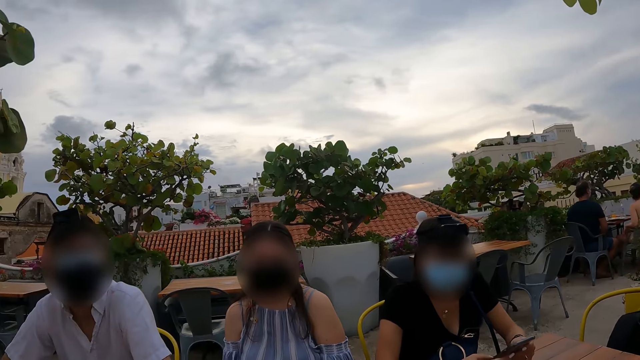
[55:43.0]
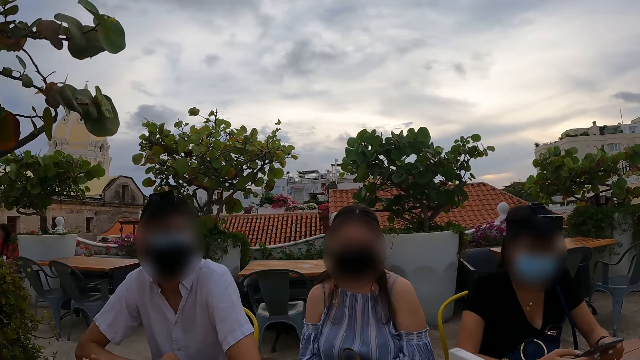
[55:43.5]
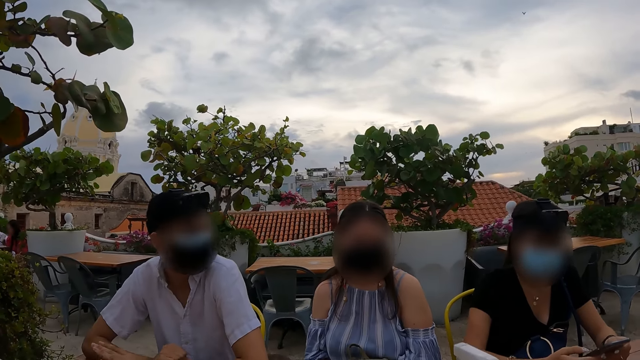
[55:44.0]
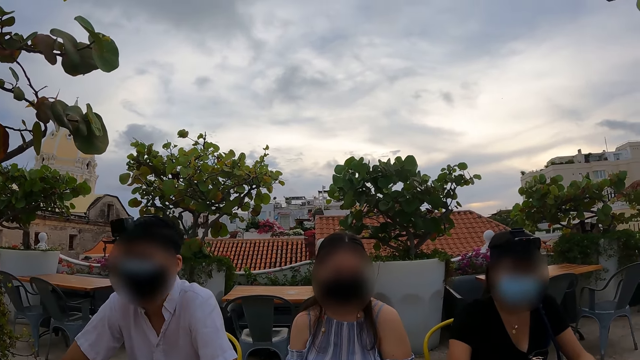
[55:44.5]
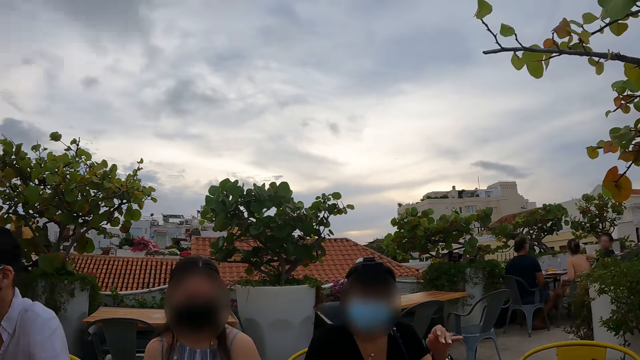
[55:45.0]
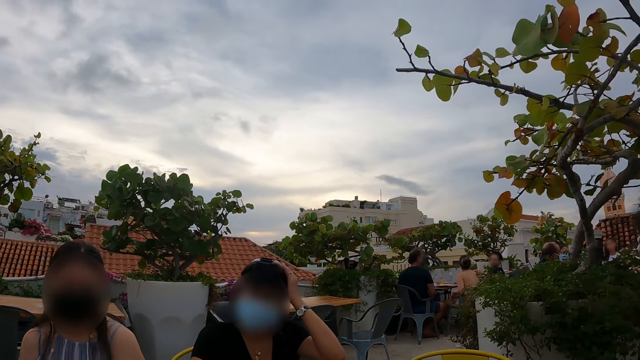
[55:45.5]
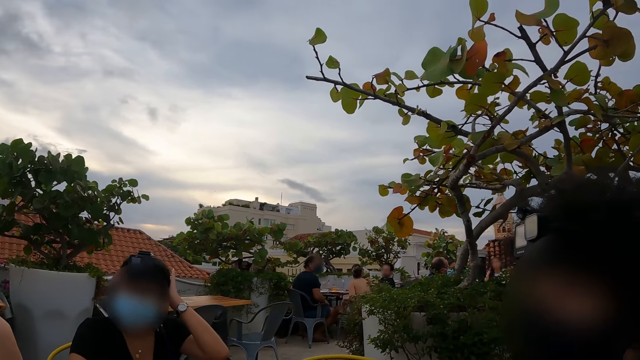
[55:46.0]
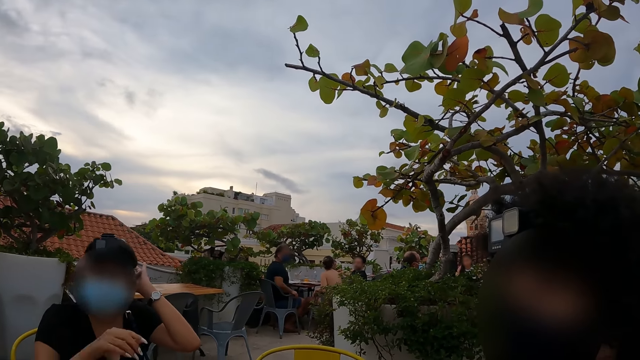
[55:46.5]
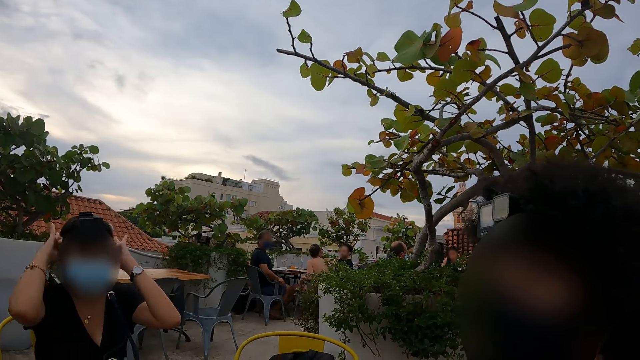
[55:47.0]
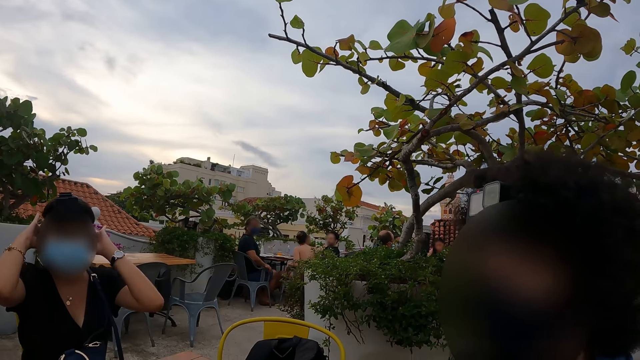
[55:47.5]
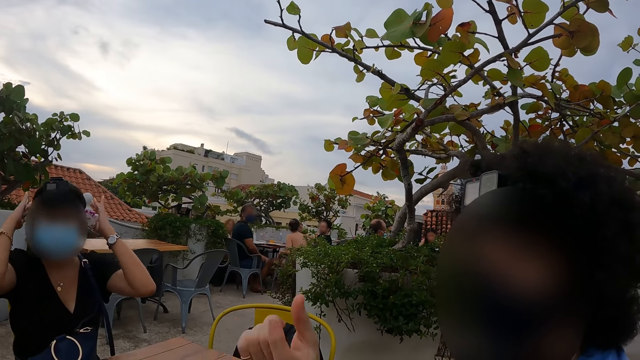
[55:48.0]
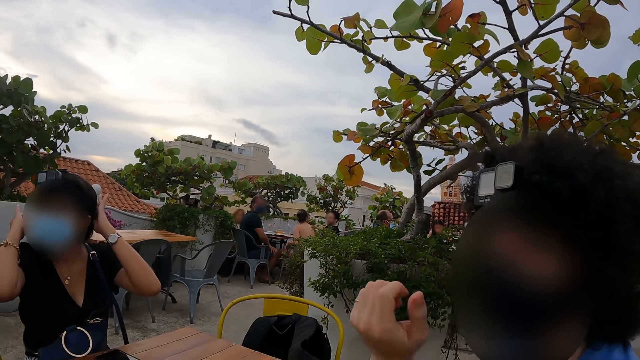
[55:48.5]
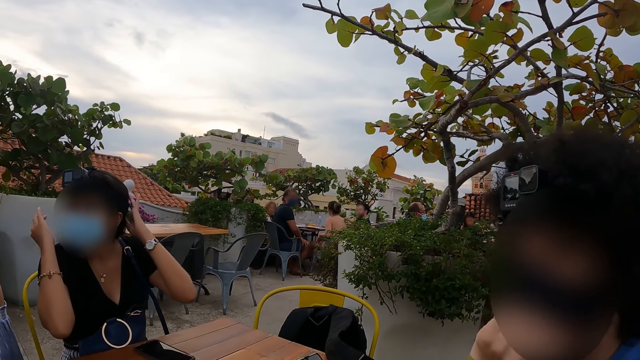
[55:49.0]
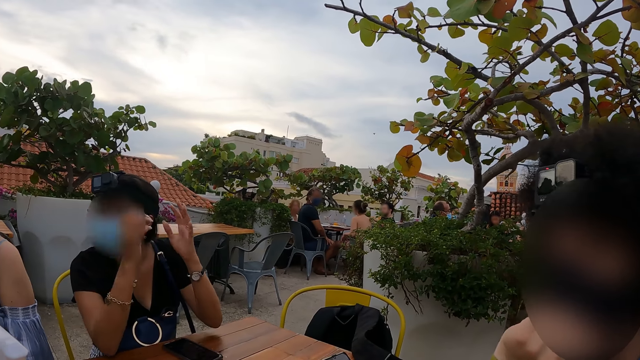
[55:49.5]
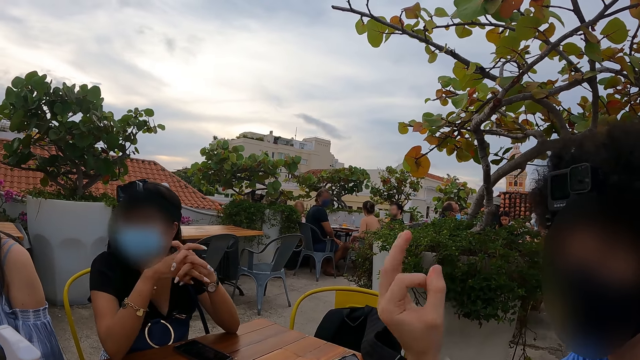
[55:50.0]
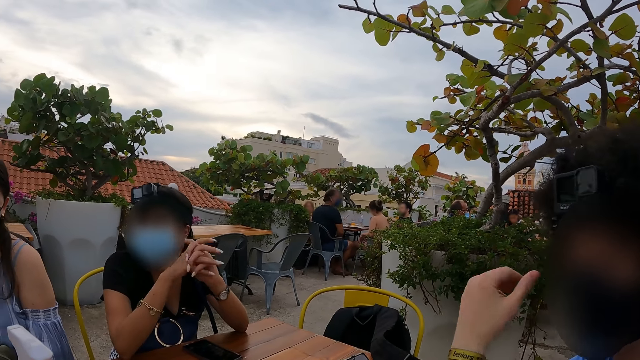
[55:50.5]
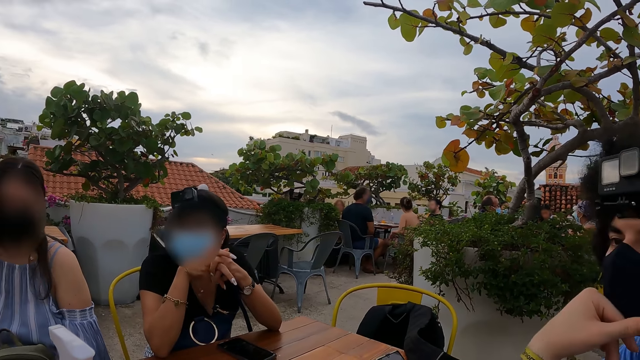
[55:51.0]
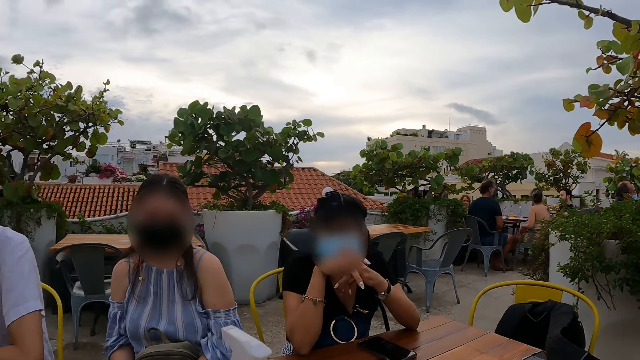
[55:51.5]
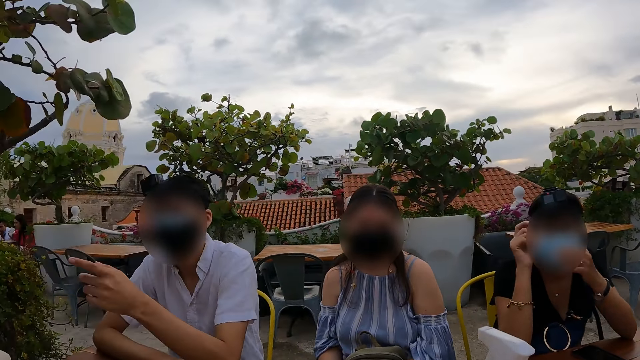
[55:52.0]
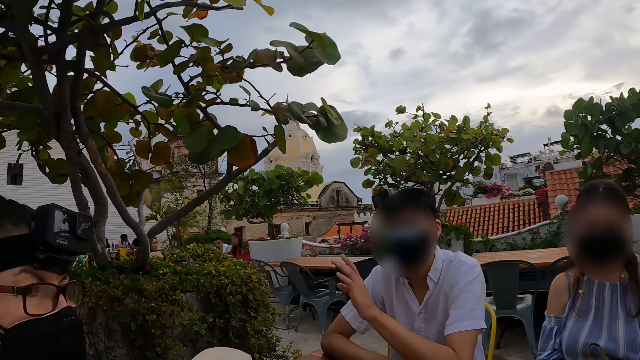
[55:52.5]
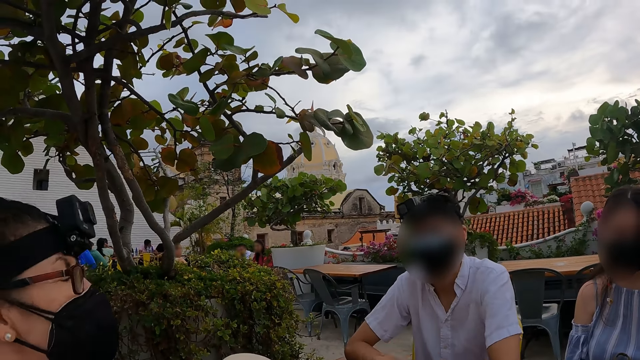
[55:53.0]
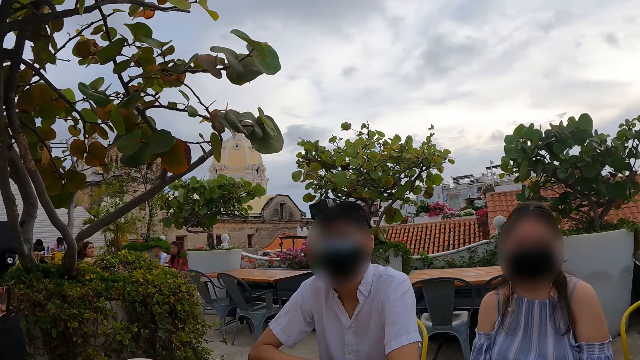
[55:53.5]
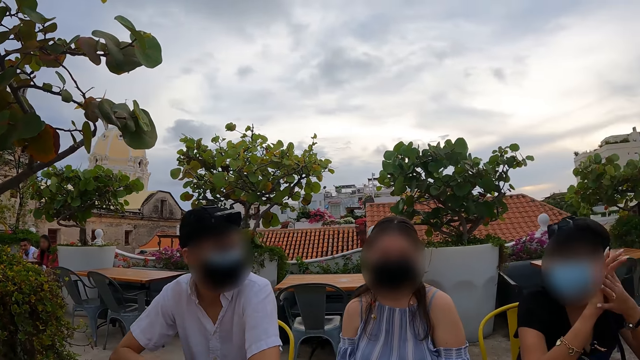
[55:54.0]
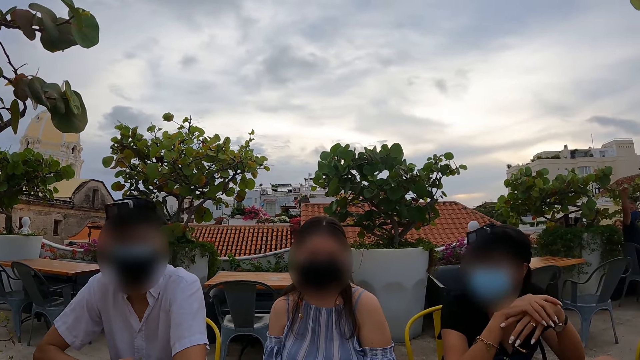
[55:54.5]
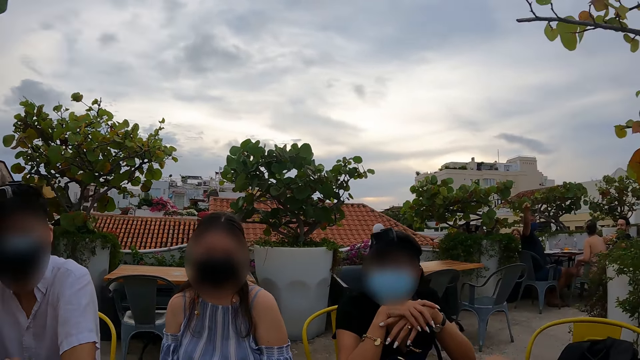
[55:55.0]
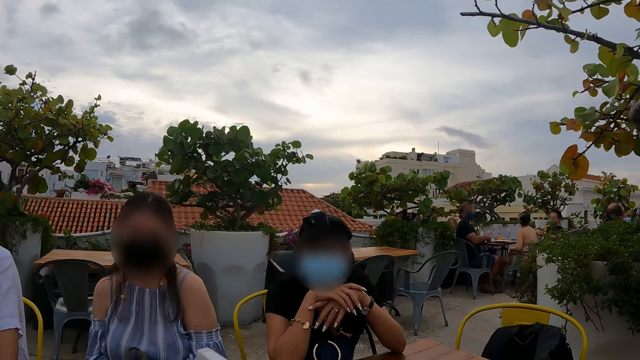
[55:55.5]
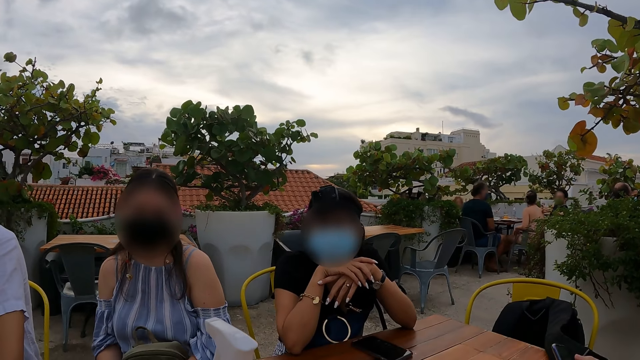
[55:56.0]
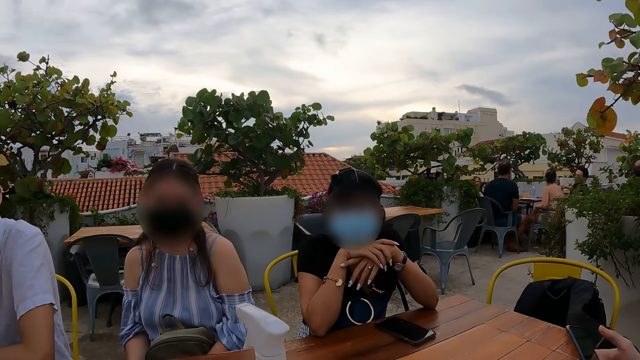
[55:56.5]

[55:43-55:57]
A woman adjusts her hair. The camera wearer looks around. A man uses gestures. Another man uses gestures. The woman adjusts her hands.

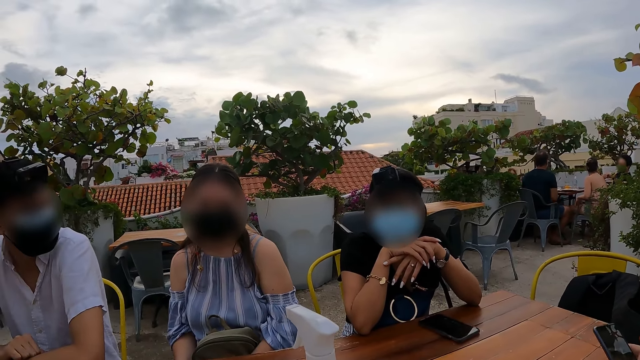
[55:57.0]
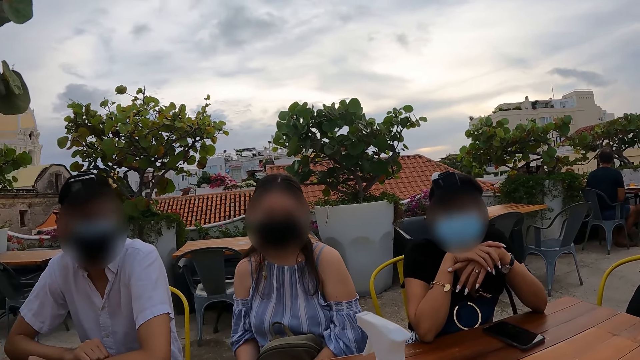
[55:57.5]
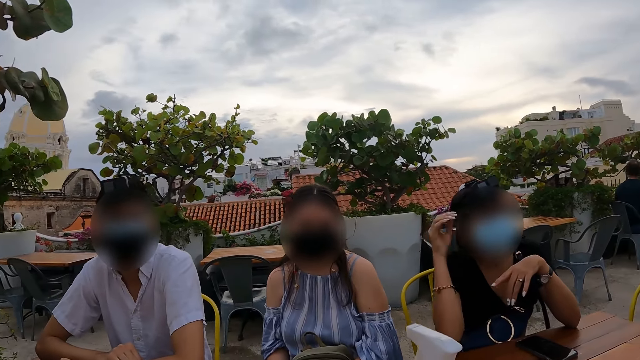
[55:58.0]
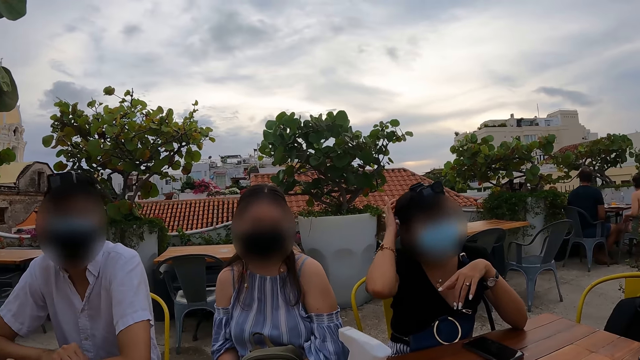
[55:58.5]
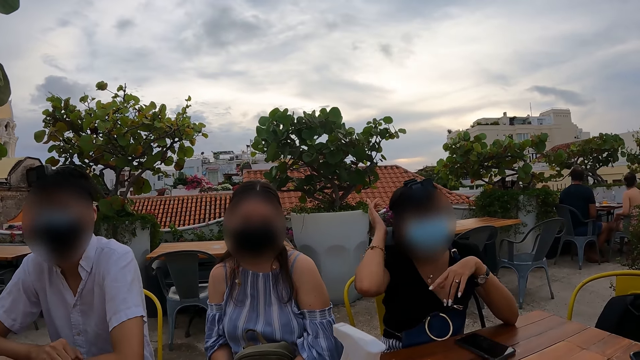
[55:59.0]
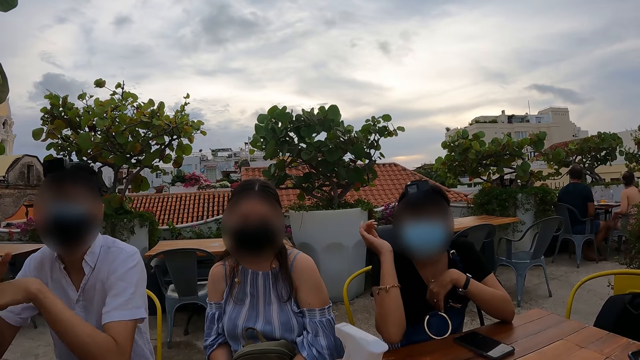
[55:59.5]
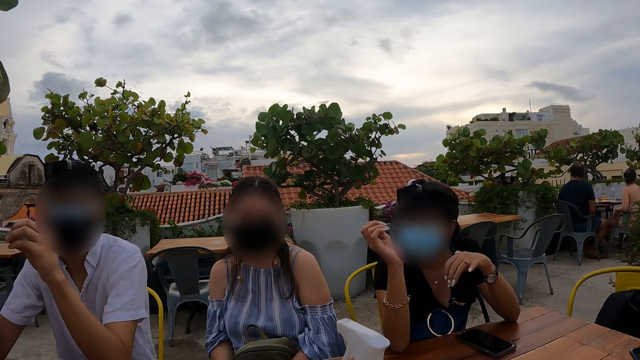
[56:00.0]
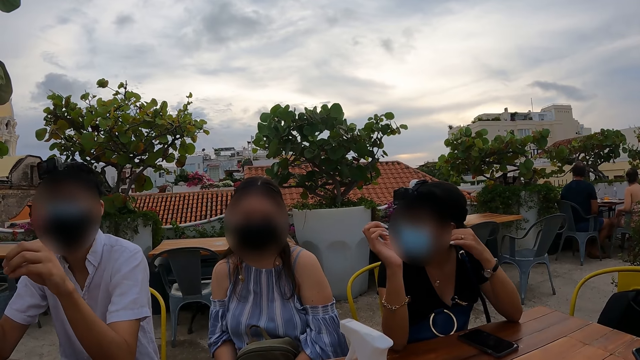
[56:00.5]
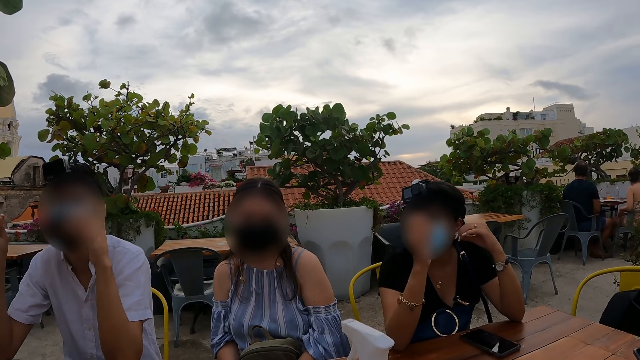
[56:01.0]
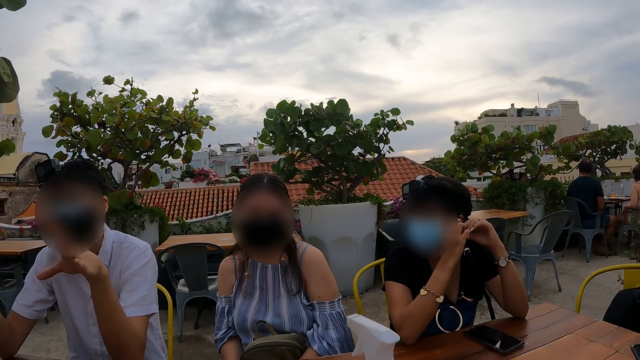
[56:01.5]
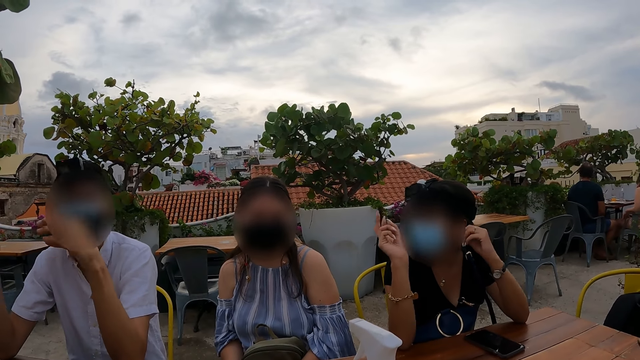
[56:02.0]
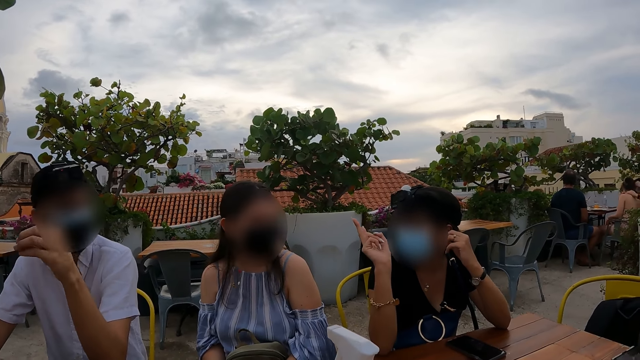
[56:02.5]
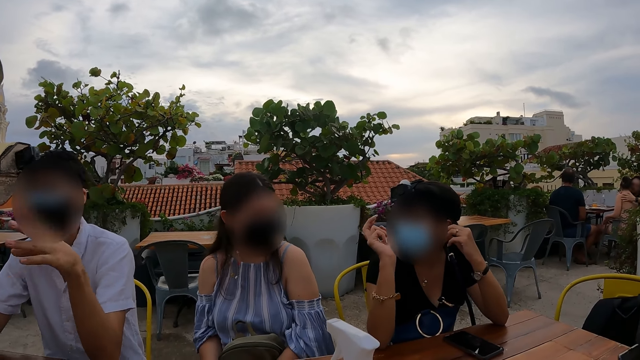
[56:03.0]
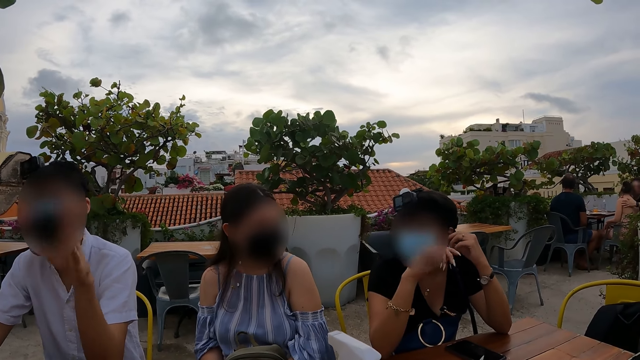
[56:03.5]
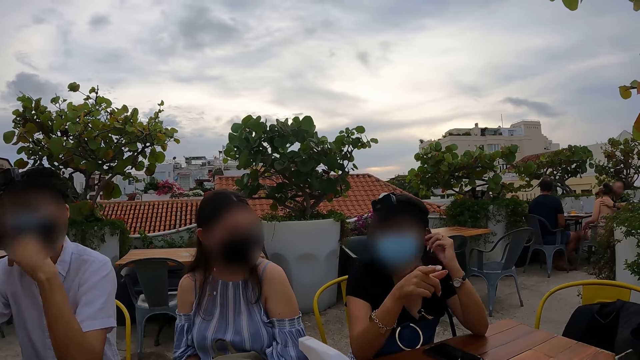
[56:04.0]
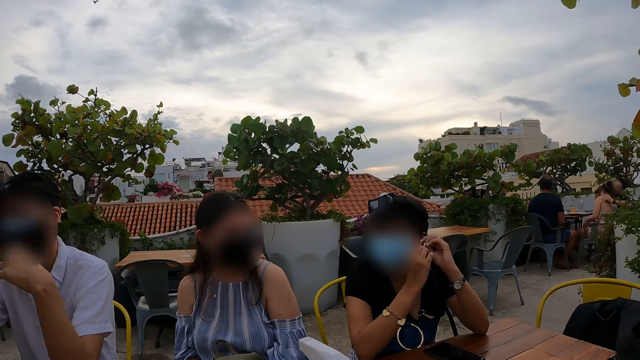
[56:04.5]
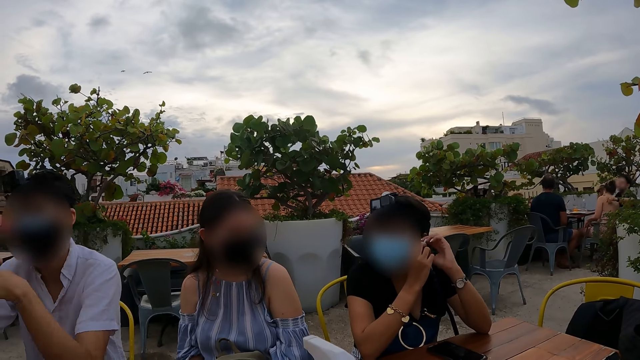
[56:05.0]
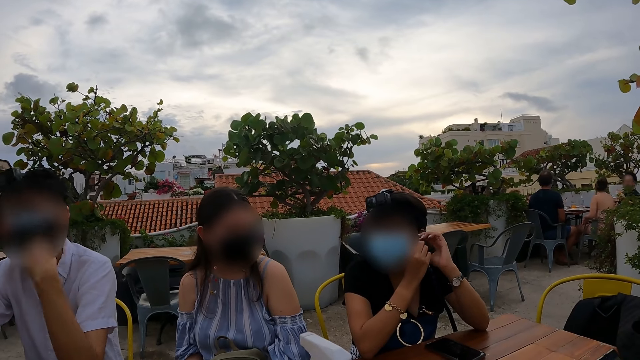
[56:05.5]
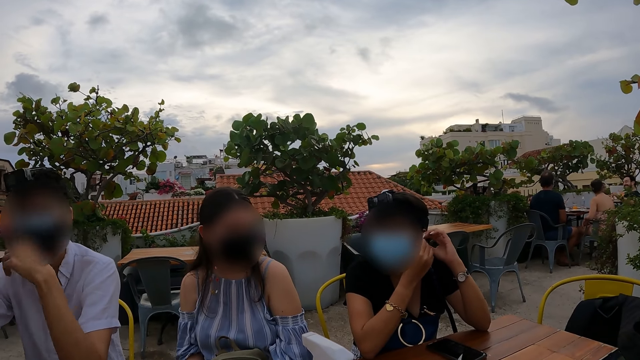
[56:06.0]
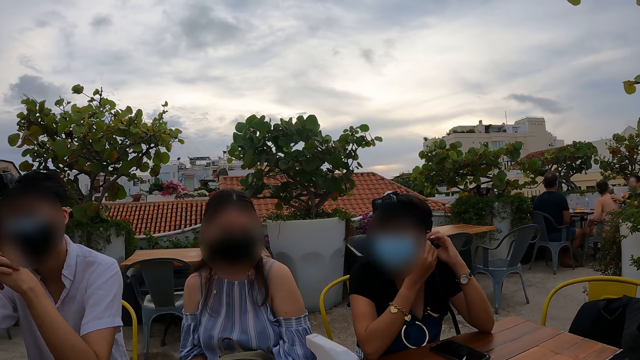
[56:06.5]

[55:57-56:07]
A woman scratches her hair. A man uses gestures. The woman interacts with another woman. The first woman adjusts a face mask.
